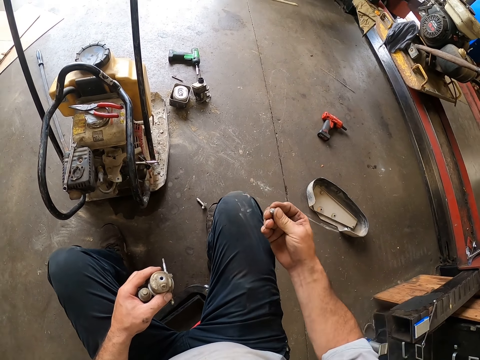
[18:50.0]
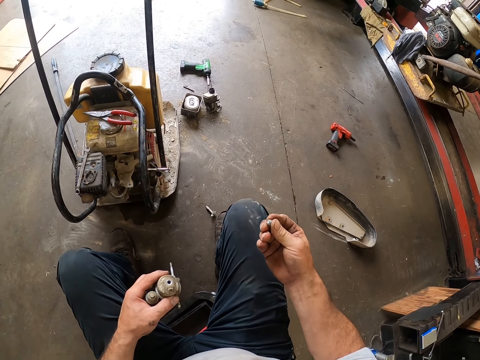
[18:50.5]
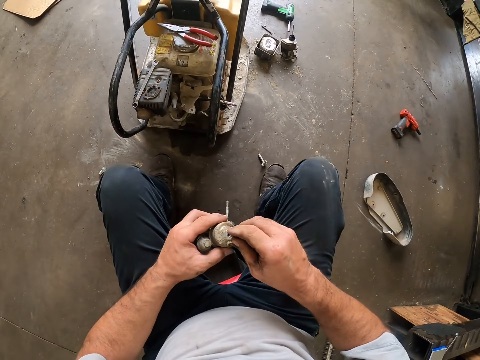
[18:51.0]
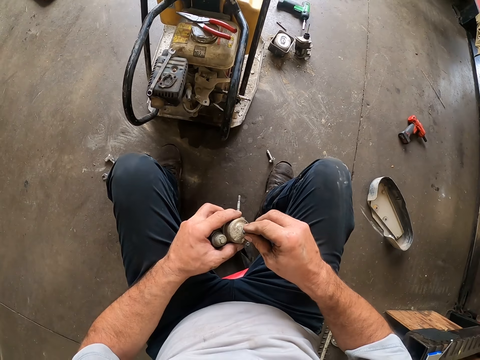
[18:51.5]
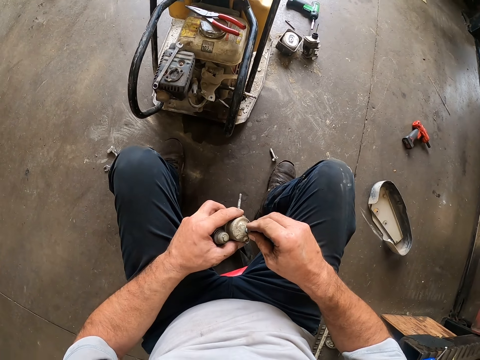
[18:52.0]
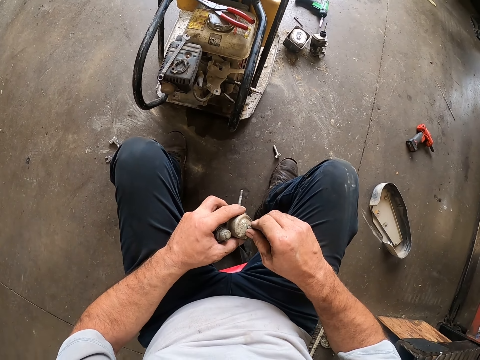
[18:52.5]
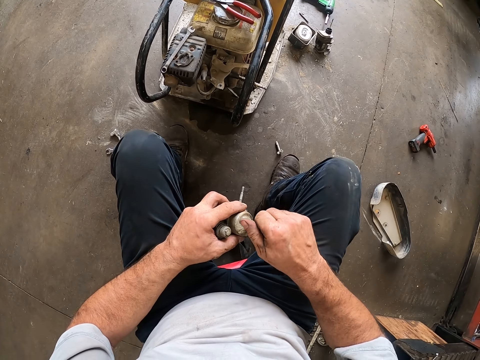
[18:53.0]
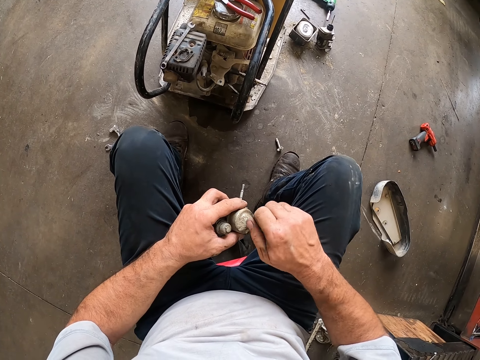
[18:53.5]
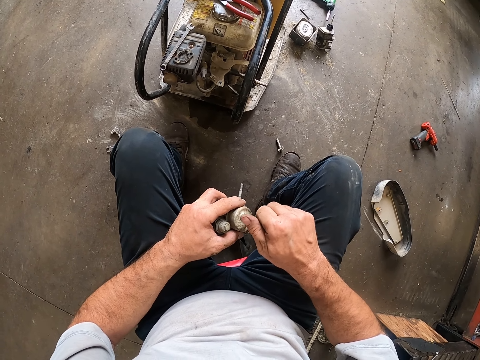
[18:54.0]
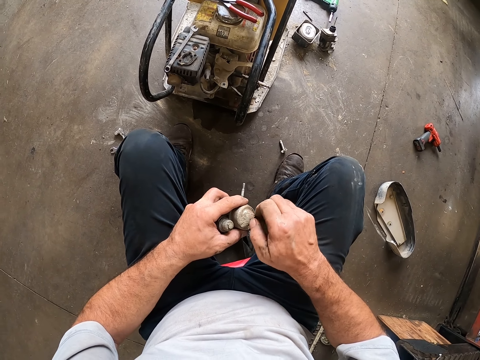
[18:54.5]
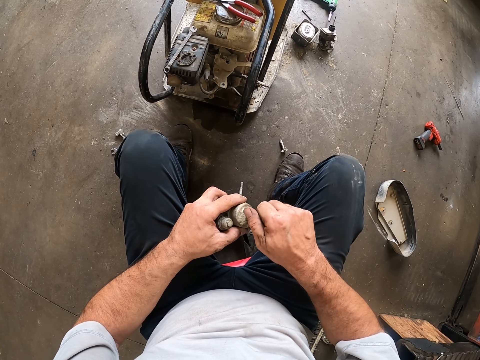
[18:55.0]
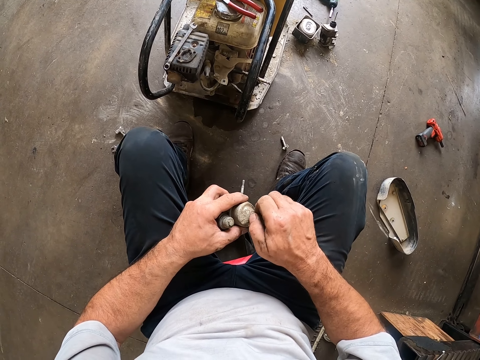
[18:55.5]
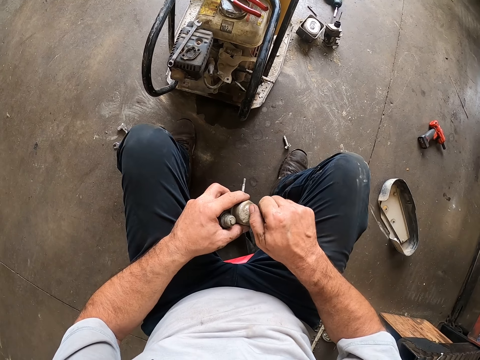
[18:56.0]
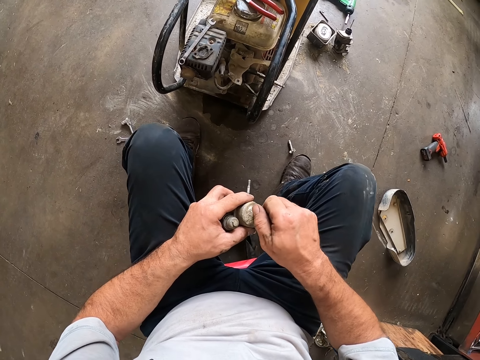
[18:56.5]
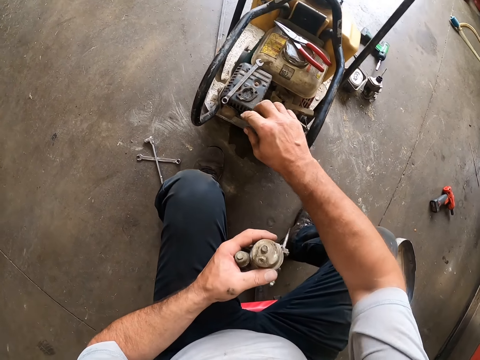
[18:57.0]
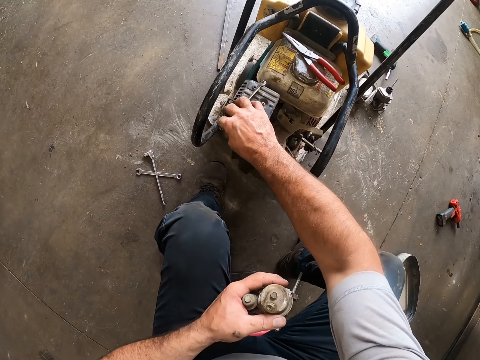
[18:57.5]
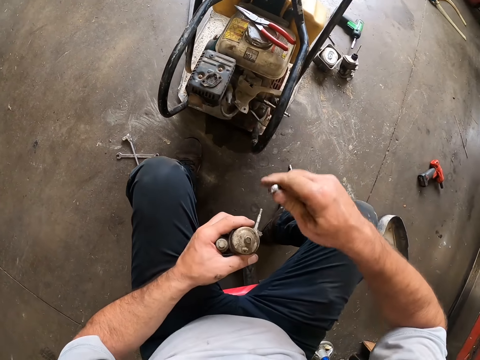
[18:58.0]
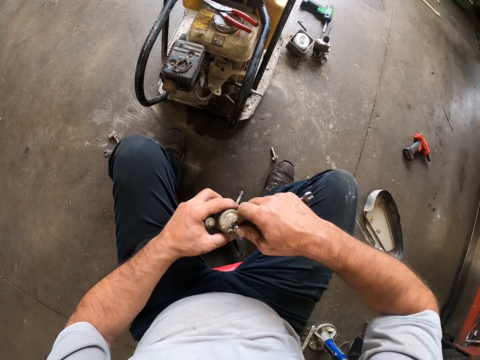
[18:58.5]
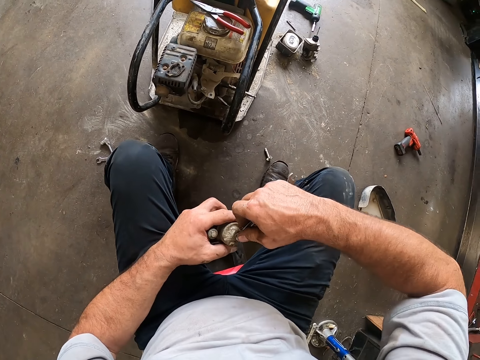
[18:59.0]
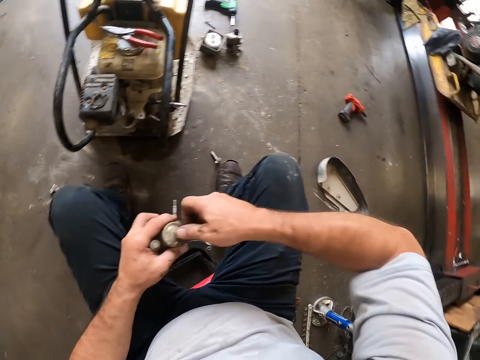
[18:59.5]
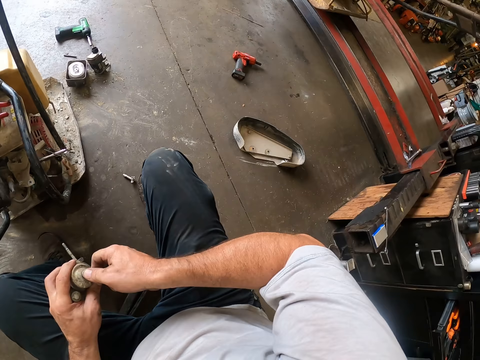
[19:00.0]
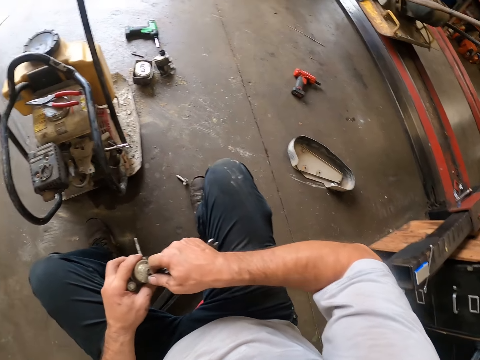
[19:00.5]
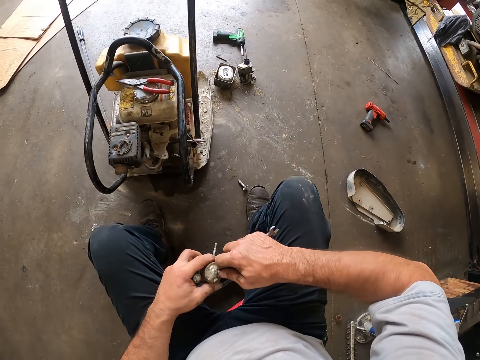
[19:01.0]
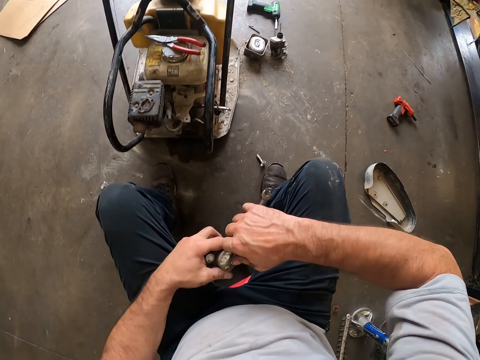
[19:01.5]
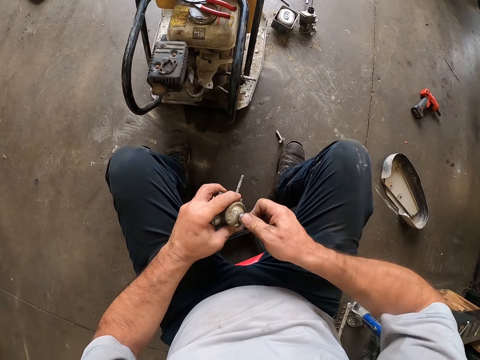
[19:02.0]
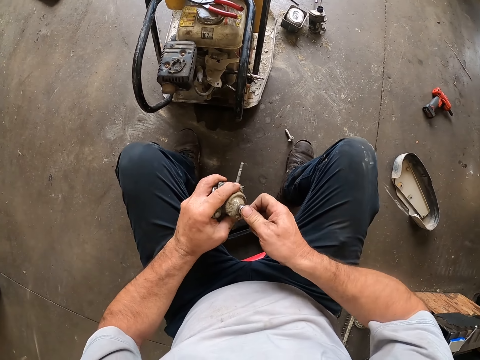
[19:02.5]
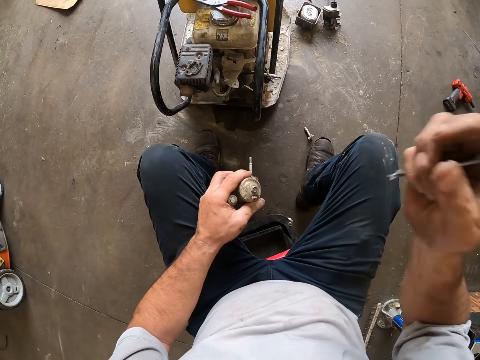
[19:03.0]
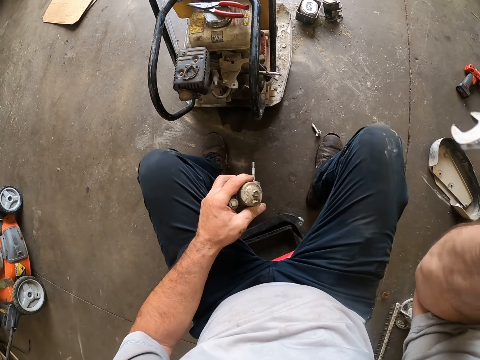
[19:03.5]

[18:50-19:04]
The camera wearer twists the nut in the carburetor cup with his right hand. He fixes the bolt on something. He tightens the bolt on something. He picks up another combination spanner from the lawn mower with his right hand. He turns the bolt in the carburetor cup with the combination spanner in his right hand. He touches a head gear or camera on his head with his right hand. He adjusts the camera.
